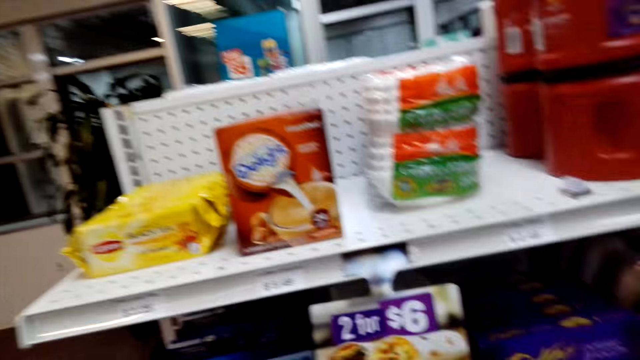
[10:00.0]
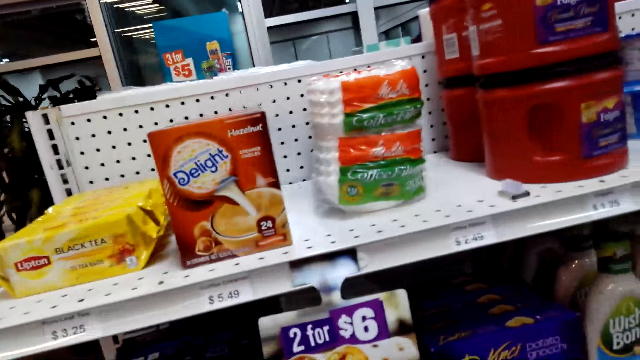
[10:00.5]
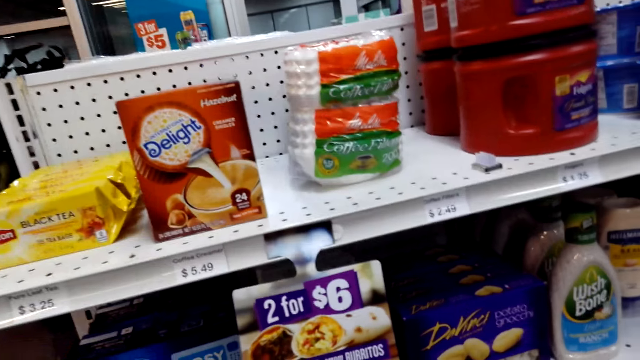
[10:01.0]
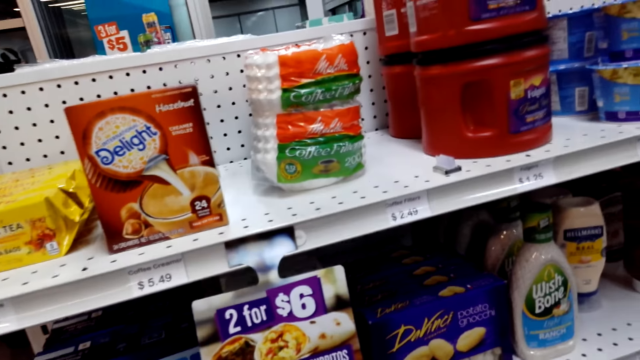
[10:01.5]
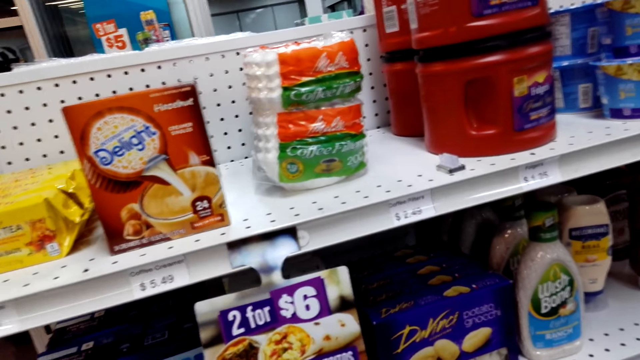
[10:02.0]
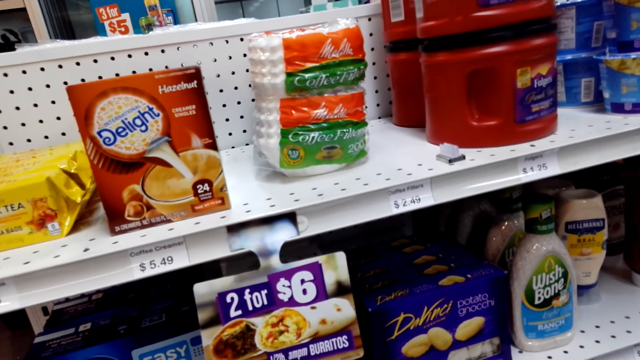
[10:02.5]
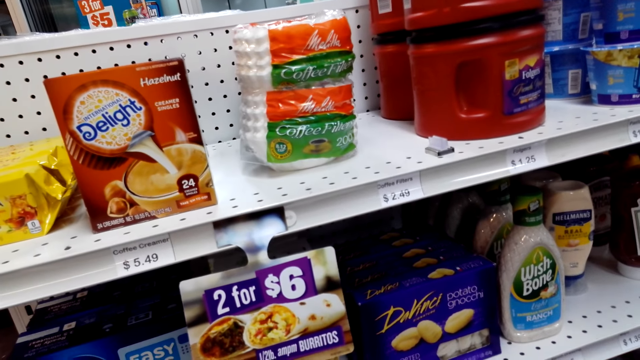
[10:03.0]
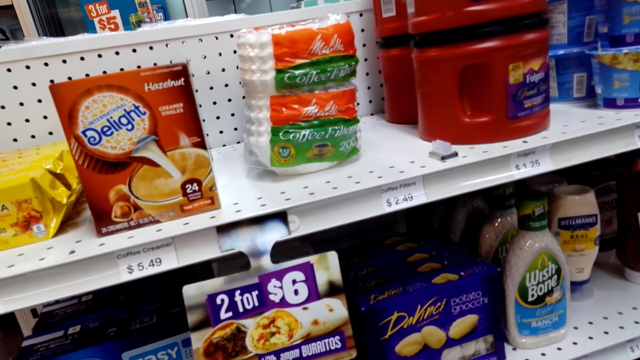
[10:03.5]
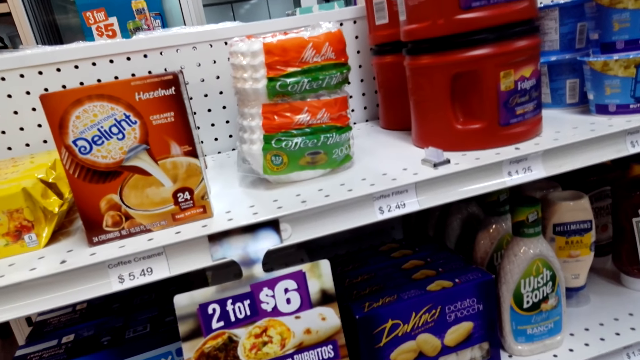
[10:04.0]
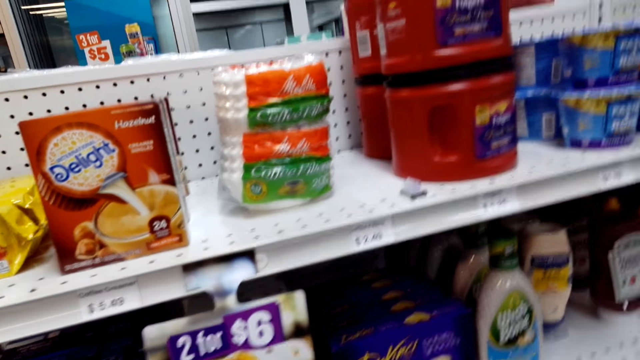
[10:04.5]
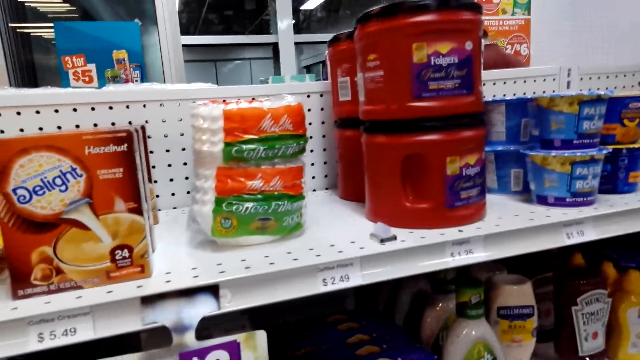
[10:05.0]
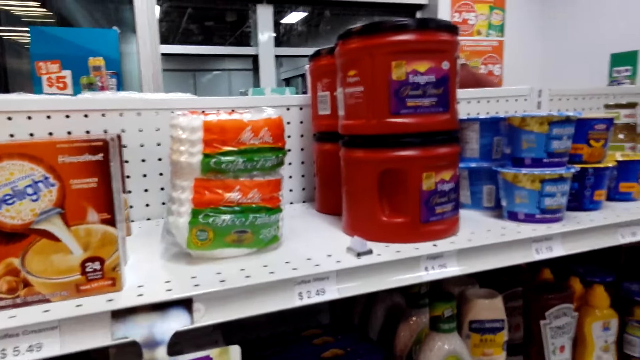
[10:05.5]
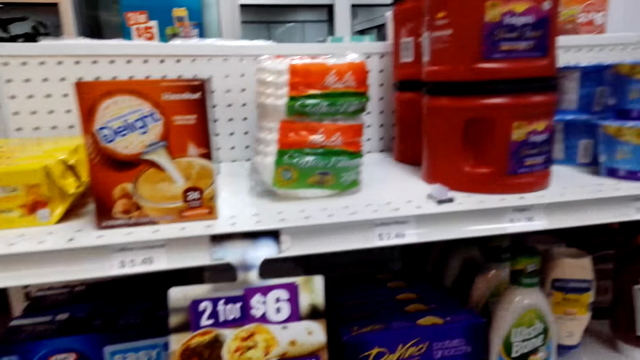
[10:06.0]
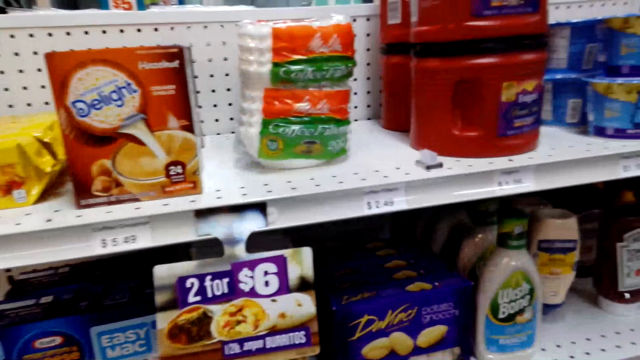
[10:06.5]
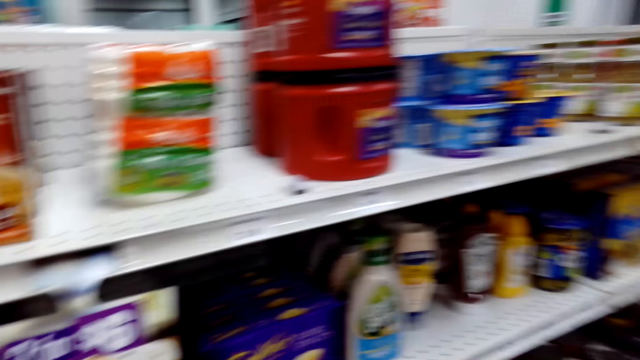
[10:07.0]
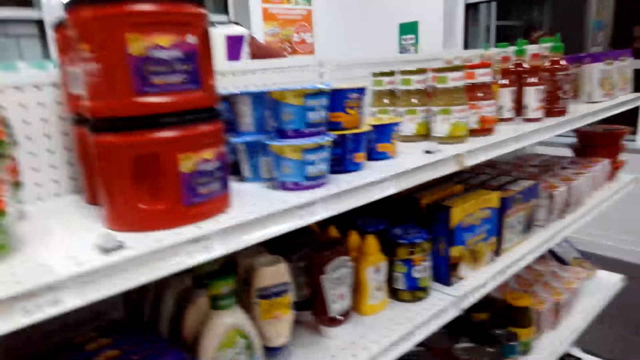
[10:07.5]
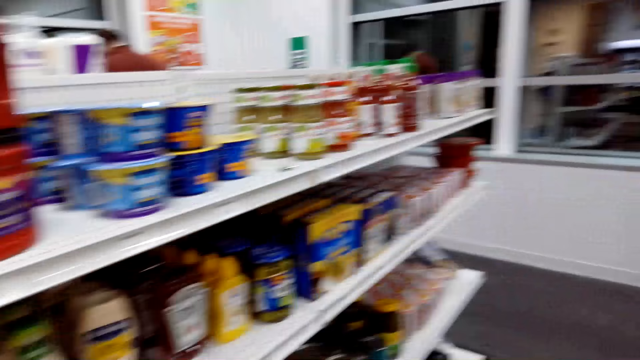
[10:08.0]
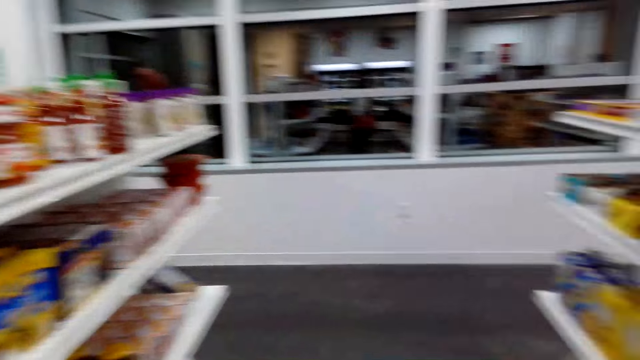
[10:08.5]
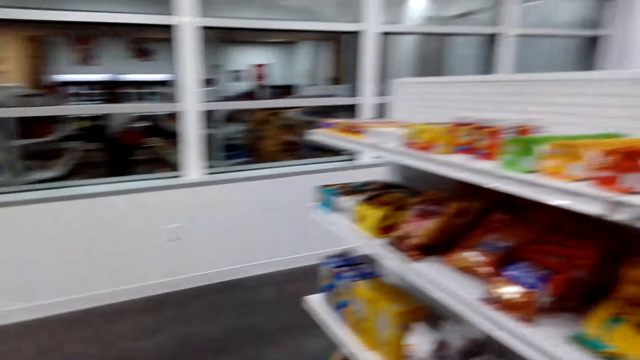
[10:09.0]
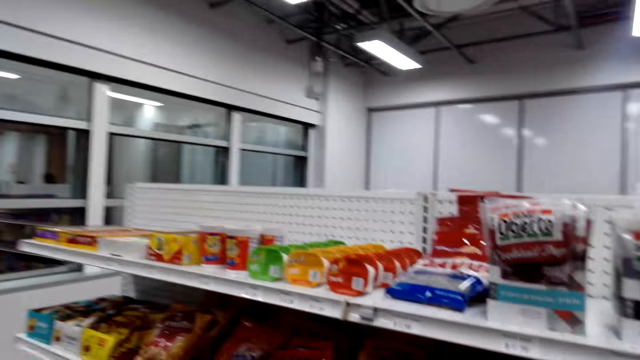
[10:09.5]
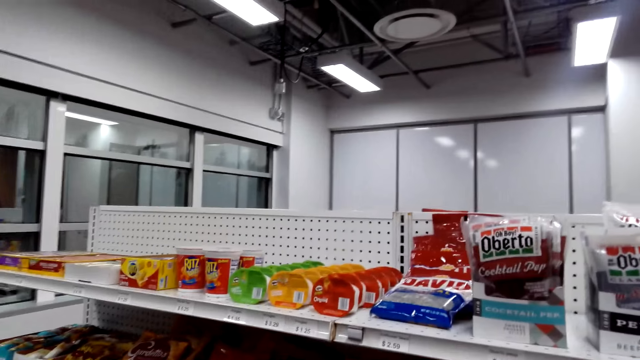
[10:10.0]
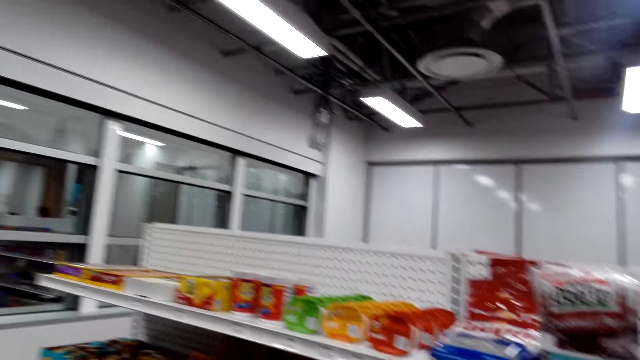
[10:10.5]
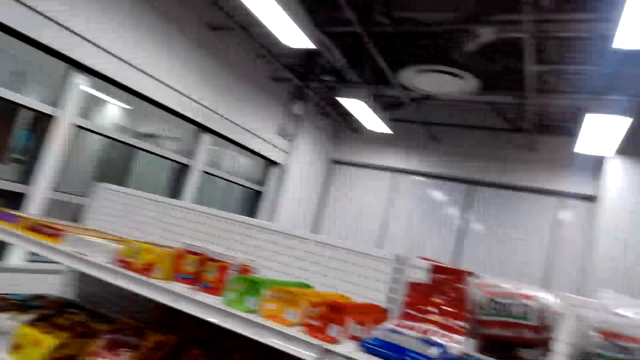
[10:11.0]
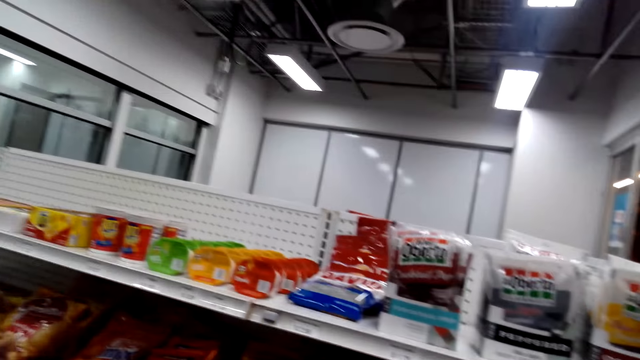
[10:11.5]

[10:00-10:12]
The camera wearer looks around.

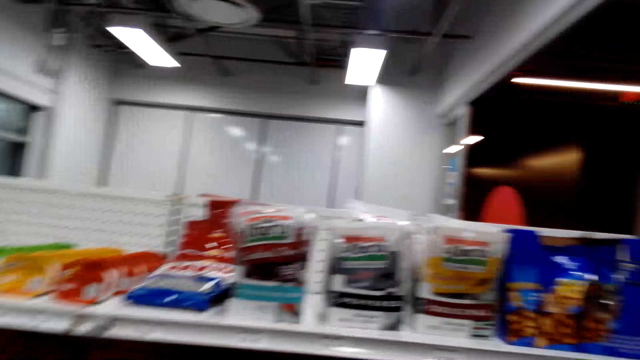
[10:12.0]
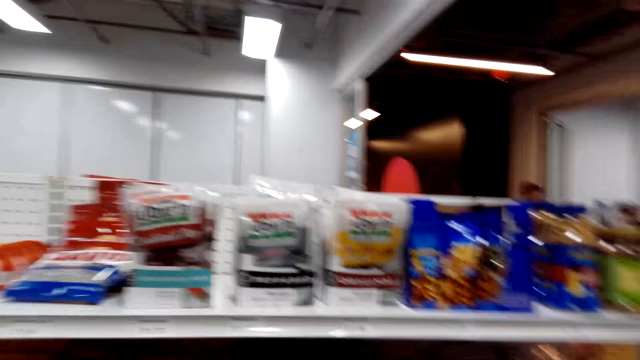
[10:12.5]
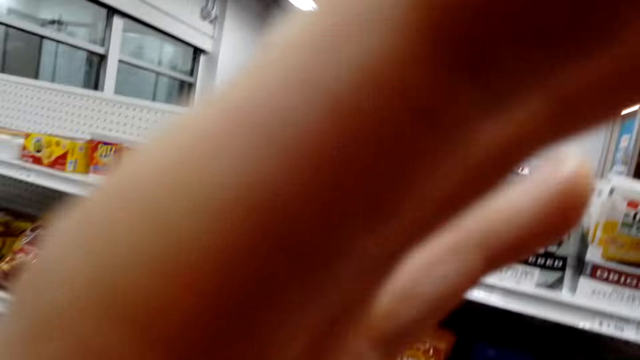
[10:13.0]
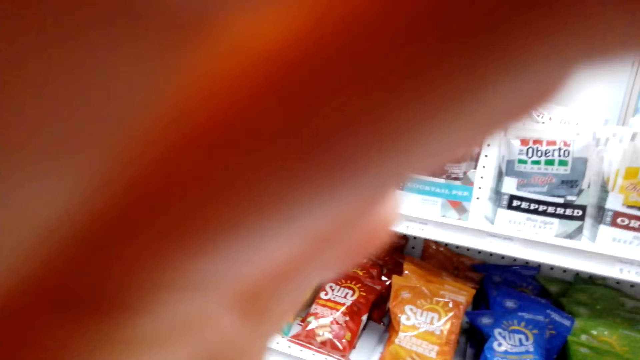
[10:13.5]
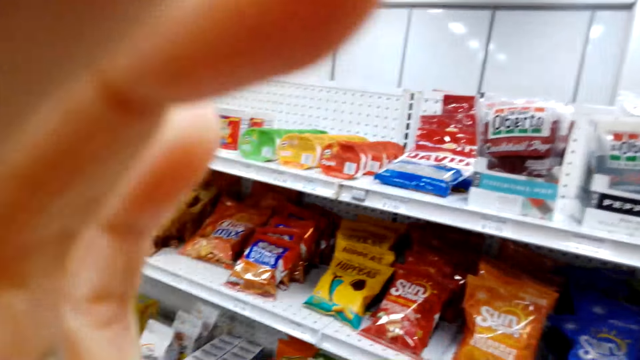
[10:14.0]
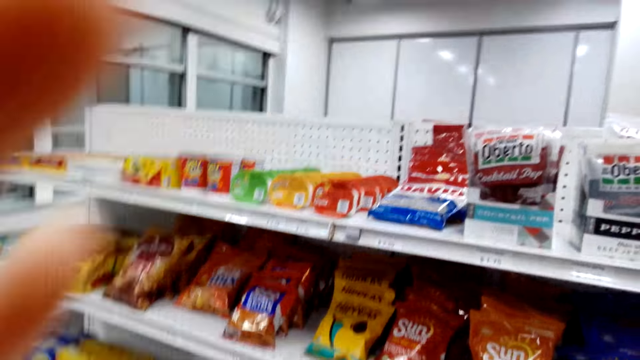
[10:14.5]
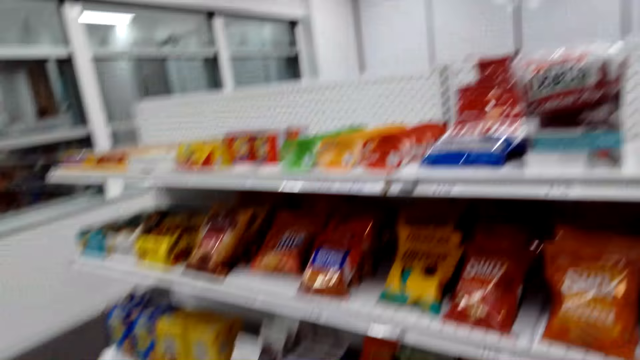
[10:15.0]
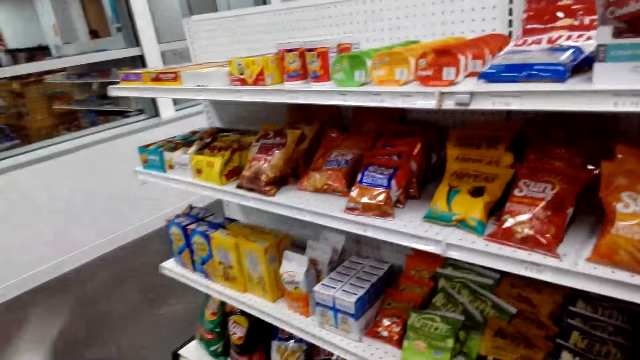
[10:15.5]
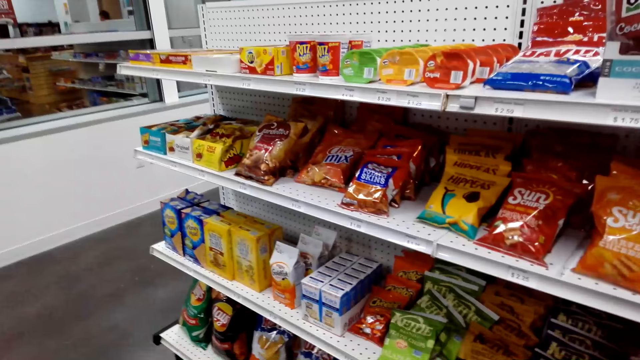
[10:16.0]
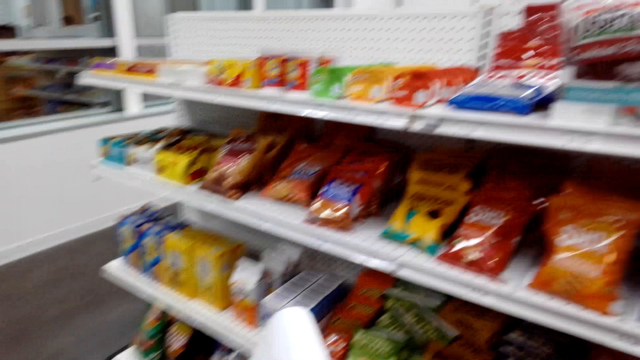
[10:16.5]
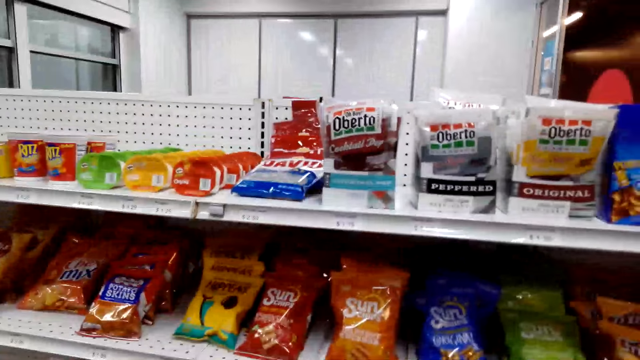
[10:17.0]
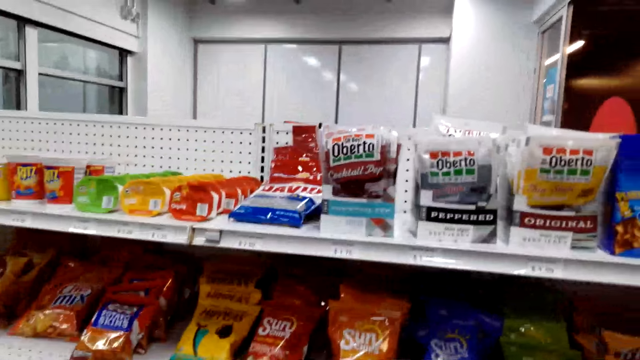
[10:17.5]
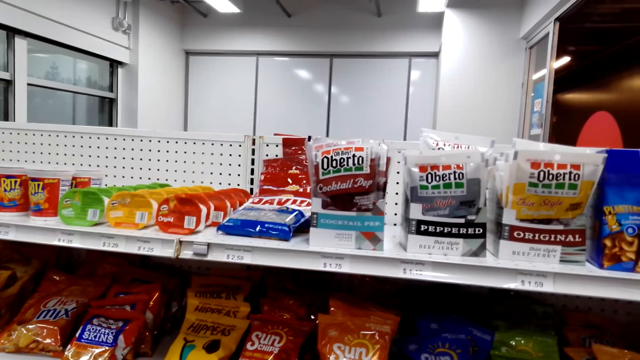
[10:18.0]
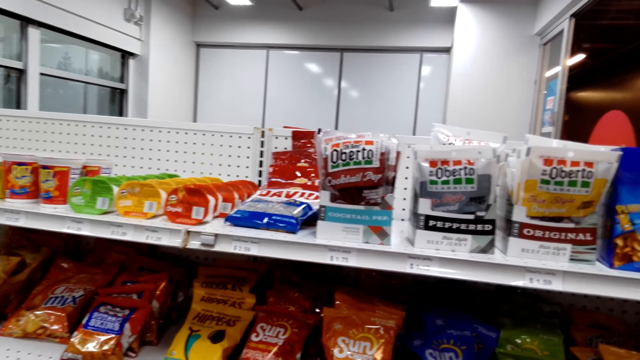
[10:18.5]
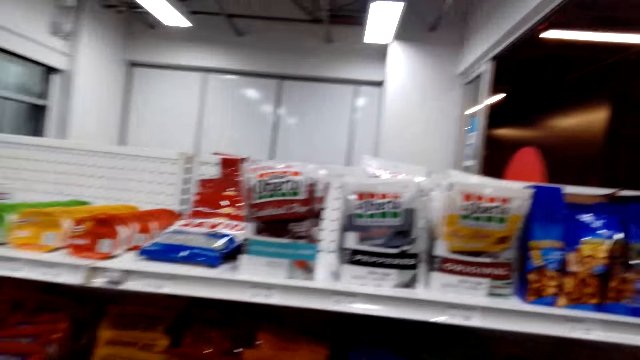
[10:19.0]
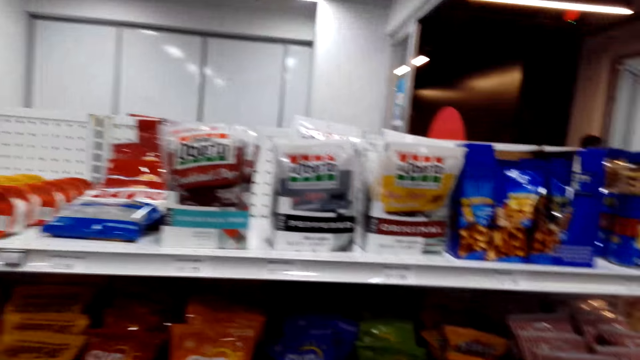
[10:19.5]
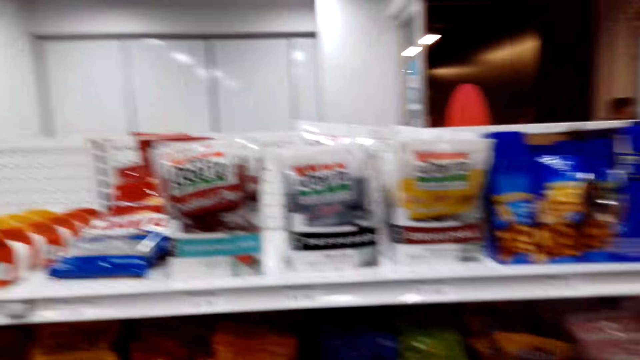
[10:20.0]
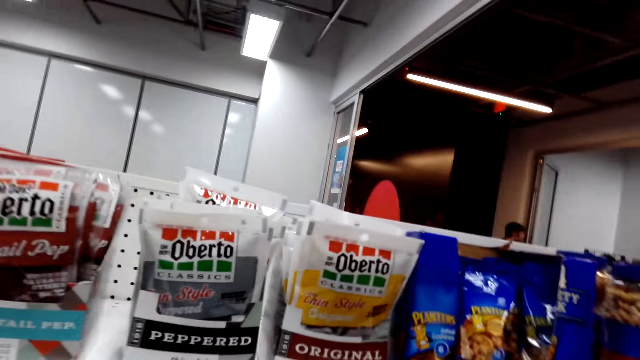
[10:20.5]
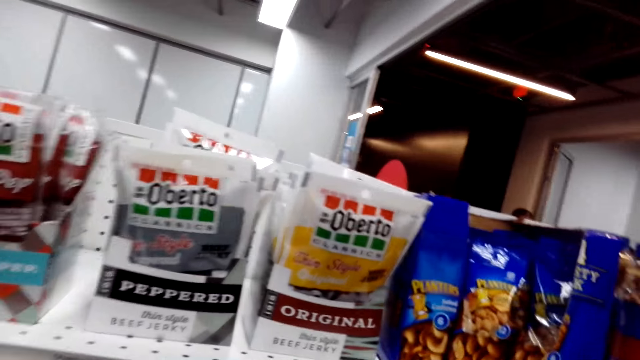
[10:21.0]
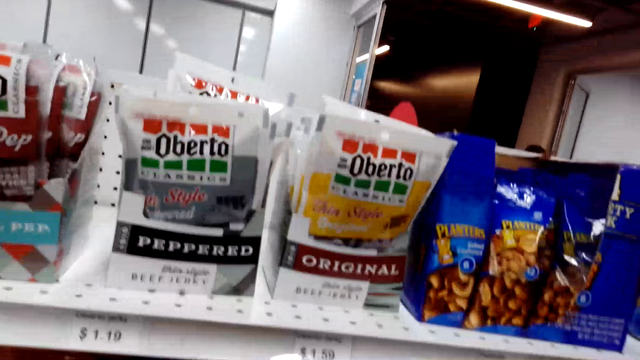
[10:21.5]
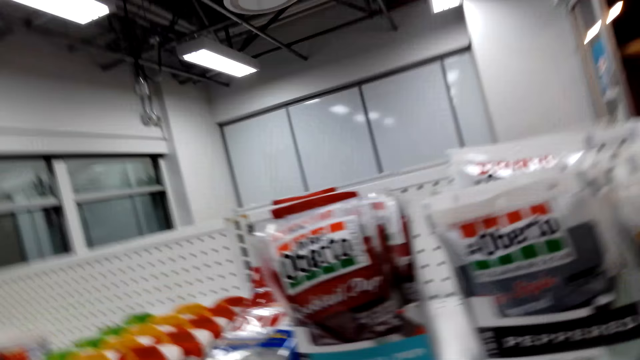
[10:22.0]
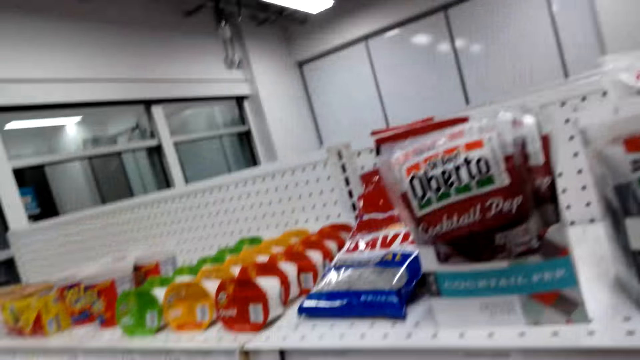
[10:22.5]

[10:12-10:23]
The camera wearer adjusts the camera. They look around.
